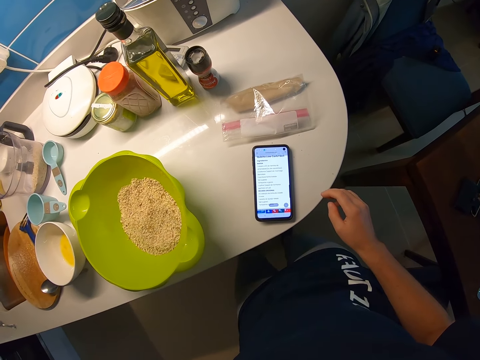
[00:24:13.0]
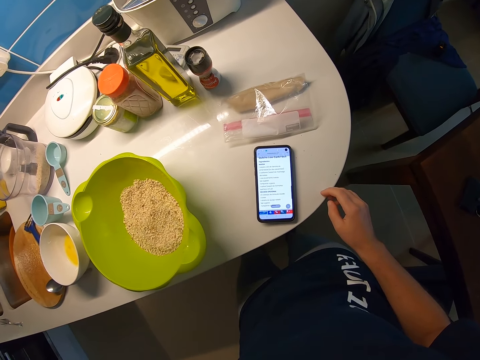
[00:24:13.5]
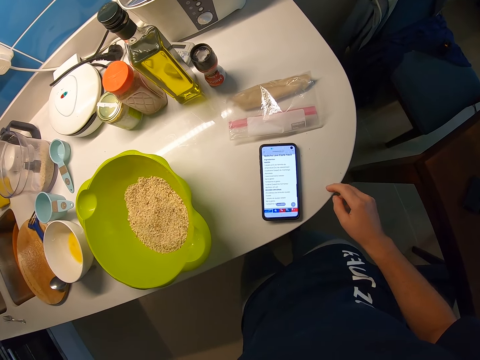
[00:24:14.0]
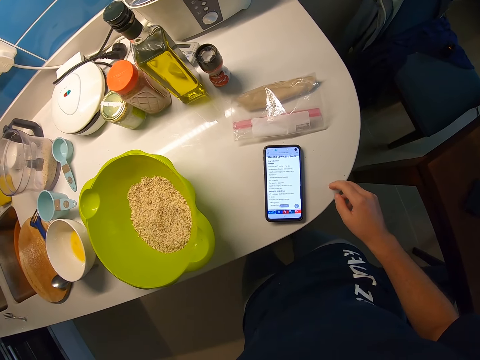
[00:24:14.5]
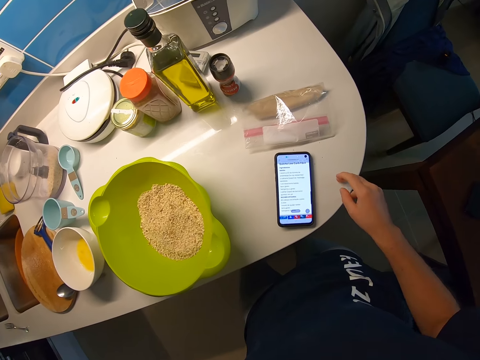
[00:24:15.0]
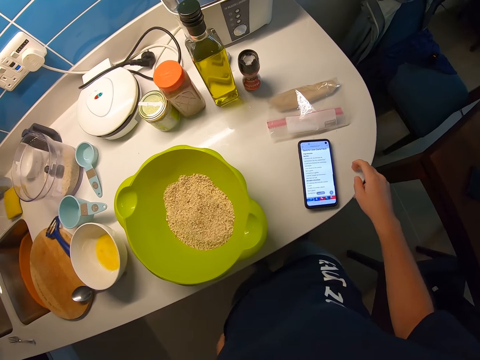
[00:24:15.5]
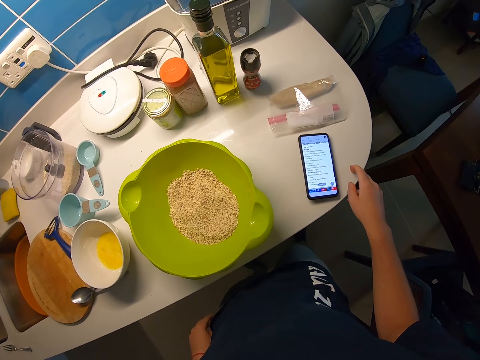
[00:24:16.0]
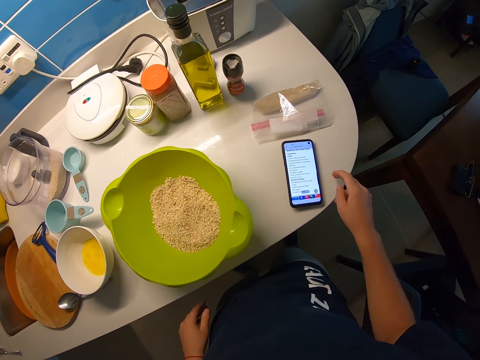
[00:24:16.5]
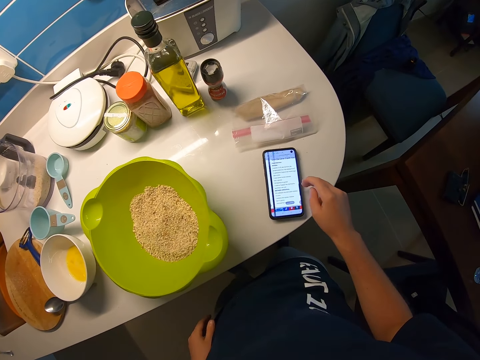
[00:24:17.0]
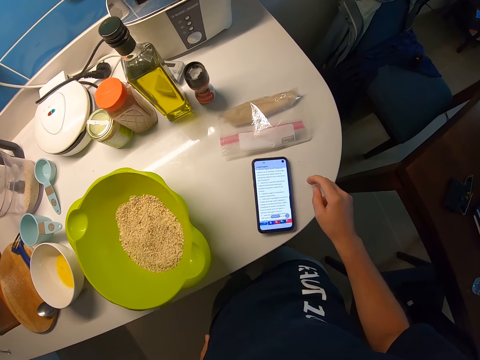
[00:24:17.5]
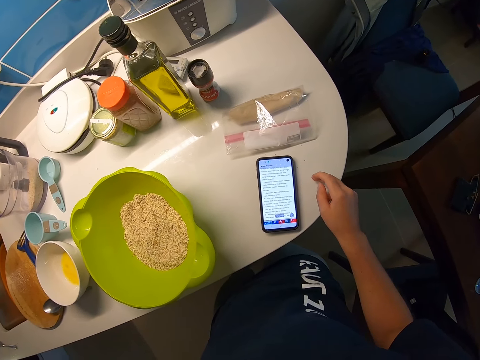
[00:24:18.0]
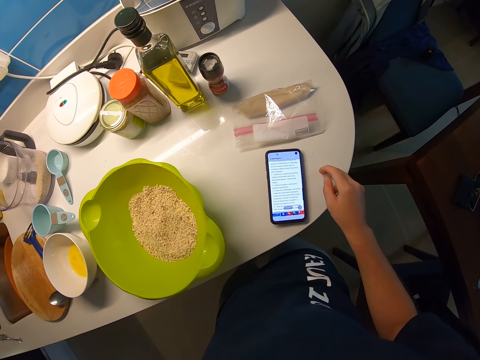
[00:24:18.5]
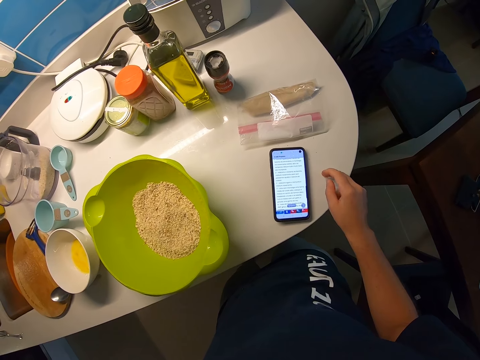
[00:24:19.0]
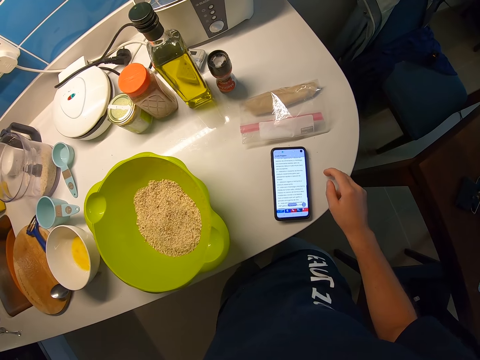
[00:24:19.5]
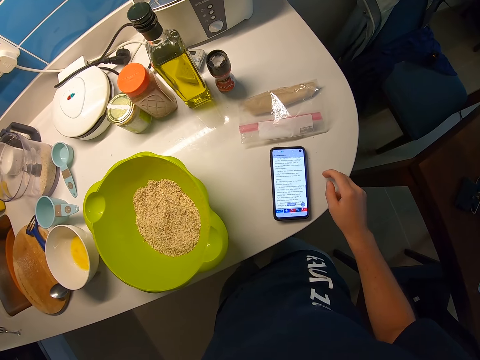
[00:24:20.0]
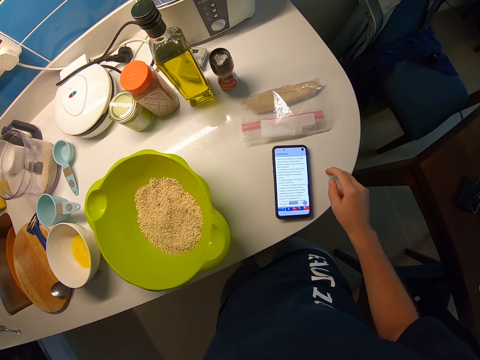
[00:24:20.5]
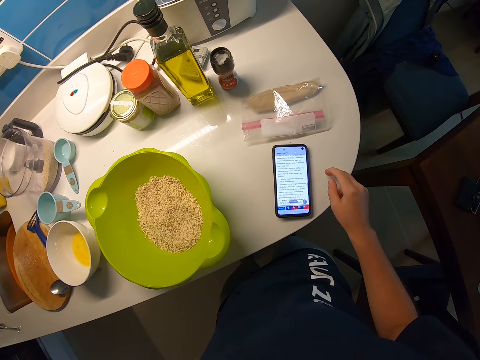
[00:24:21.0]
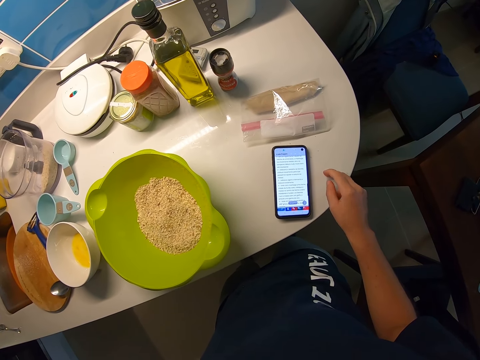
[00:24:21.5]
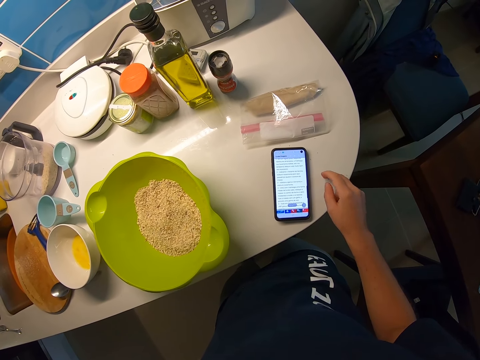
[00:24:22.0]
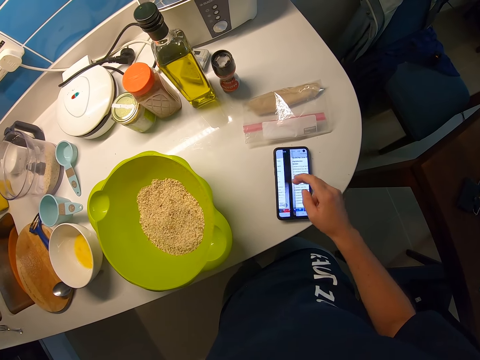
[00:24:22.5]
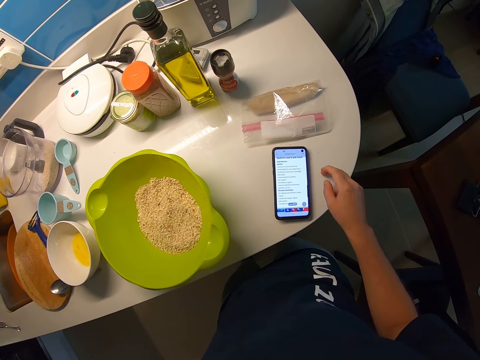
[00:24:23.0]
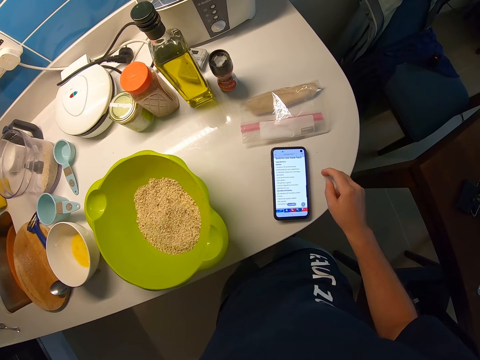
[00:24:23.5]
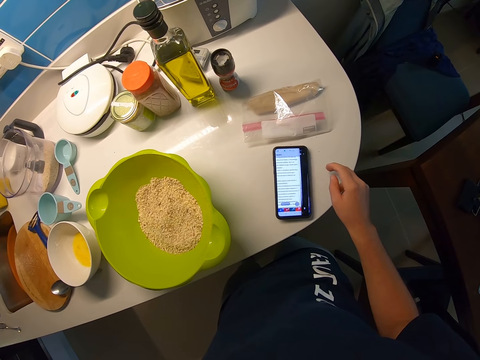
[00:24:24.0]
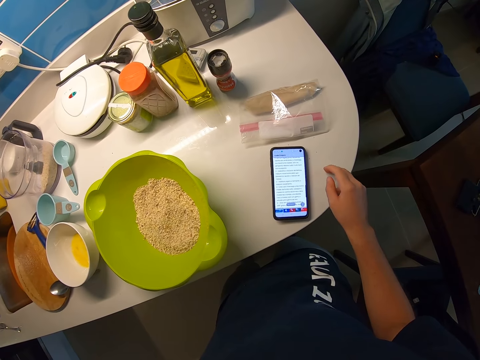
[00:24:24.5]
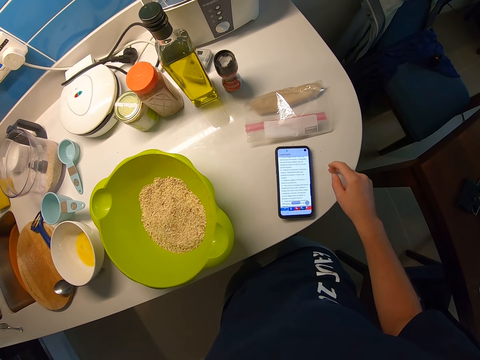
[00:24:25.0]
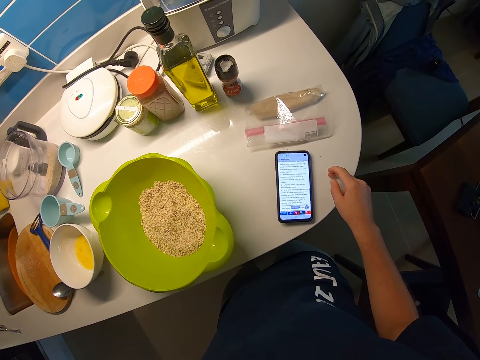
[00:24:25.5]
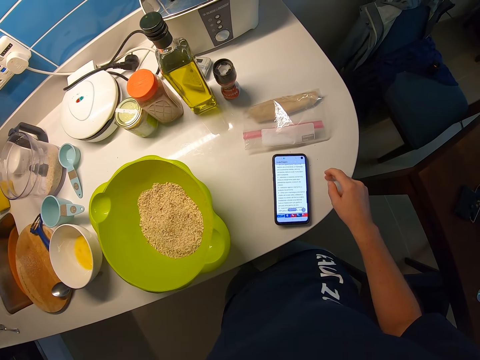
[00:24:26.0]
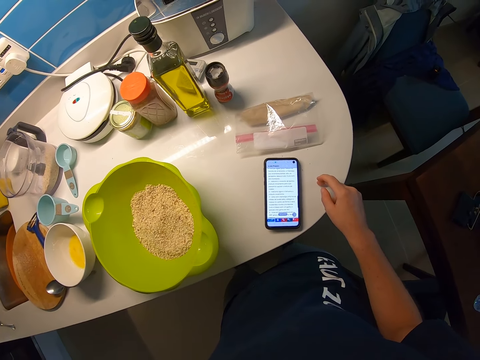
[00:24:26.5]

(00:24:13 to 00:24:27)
The camera wearer taps the table with her finger. She swipes the phone. She taps the table. She swipes the screen. She taps the table. She swipes the screen. She taps the table.

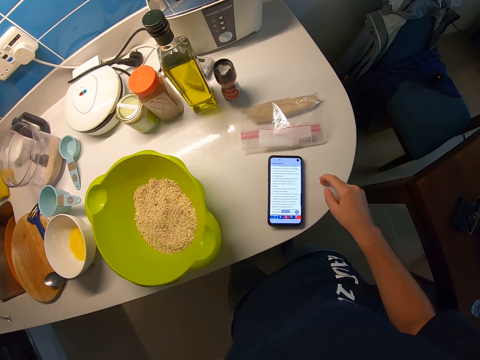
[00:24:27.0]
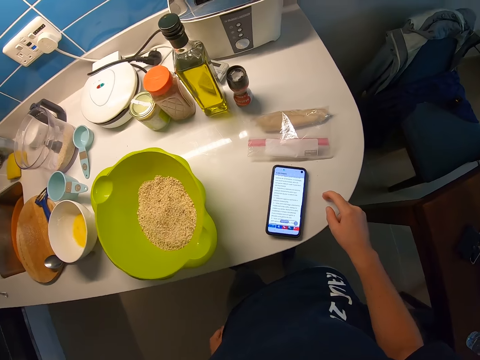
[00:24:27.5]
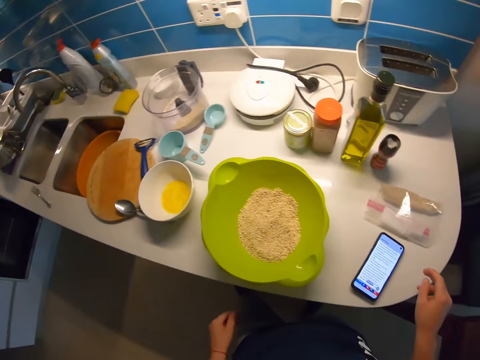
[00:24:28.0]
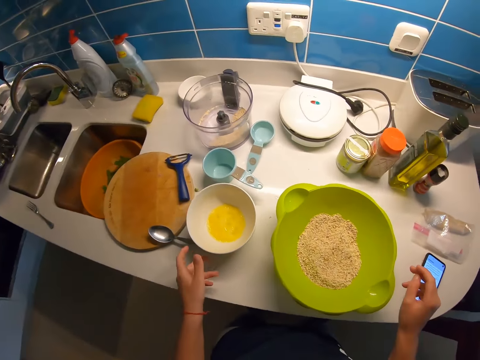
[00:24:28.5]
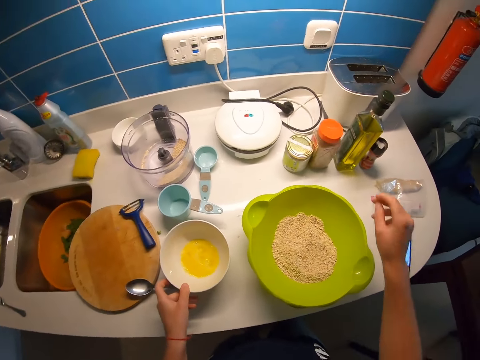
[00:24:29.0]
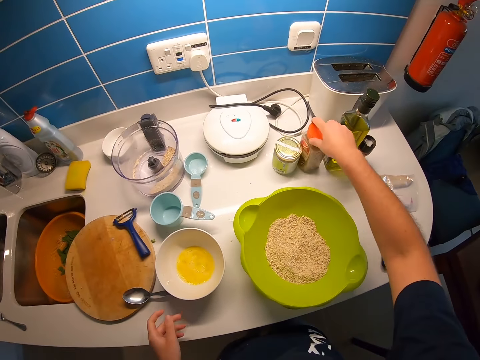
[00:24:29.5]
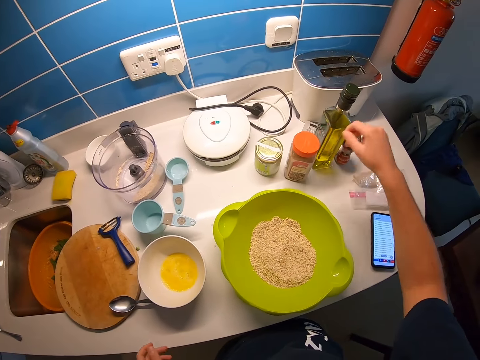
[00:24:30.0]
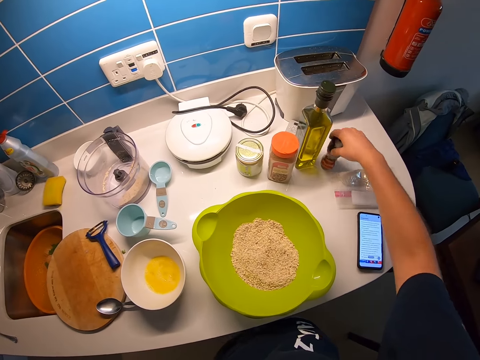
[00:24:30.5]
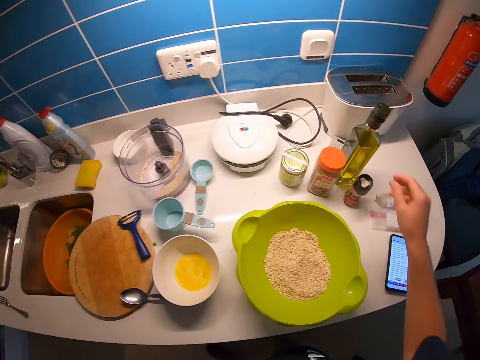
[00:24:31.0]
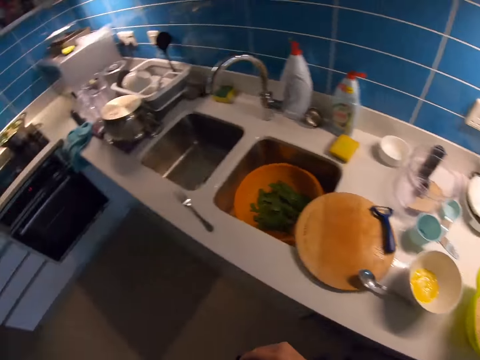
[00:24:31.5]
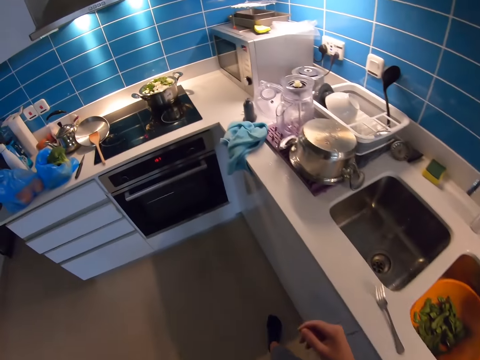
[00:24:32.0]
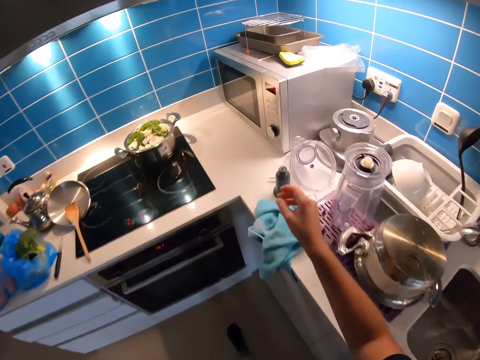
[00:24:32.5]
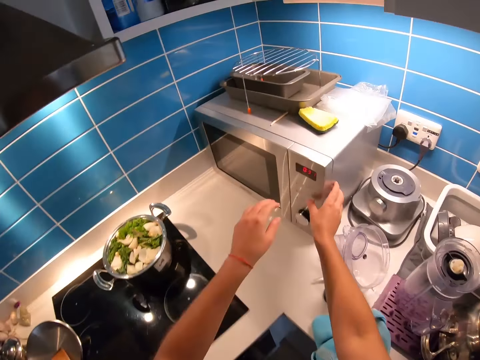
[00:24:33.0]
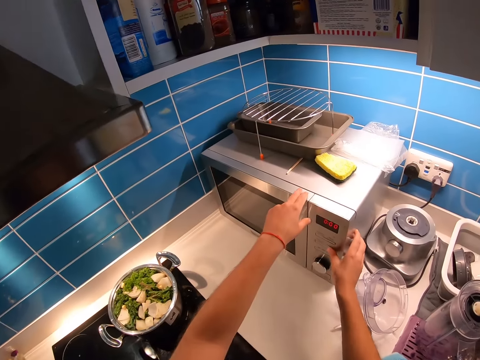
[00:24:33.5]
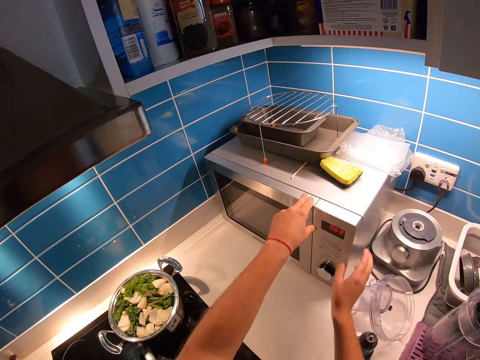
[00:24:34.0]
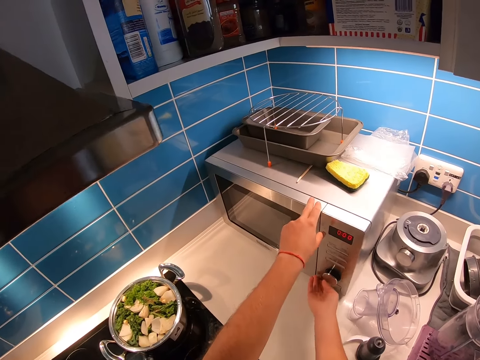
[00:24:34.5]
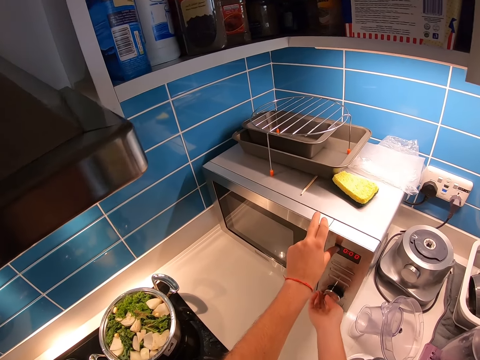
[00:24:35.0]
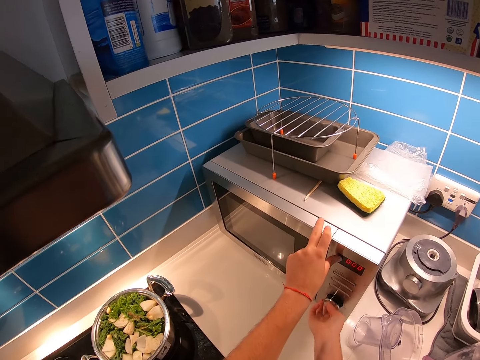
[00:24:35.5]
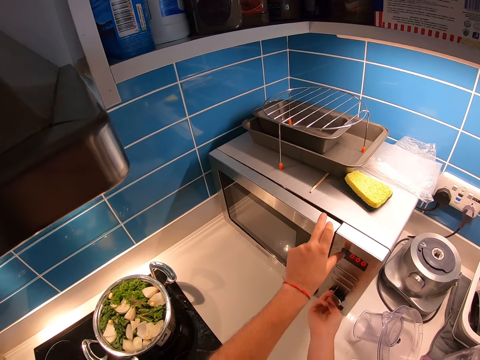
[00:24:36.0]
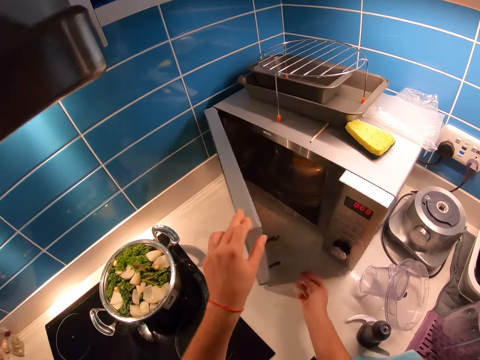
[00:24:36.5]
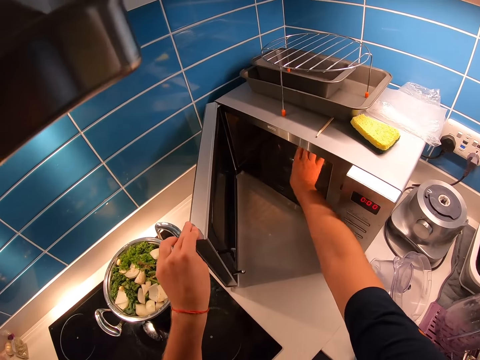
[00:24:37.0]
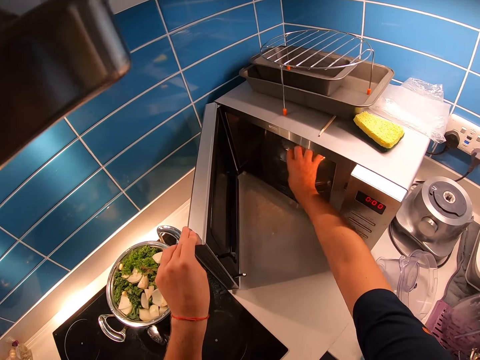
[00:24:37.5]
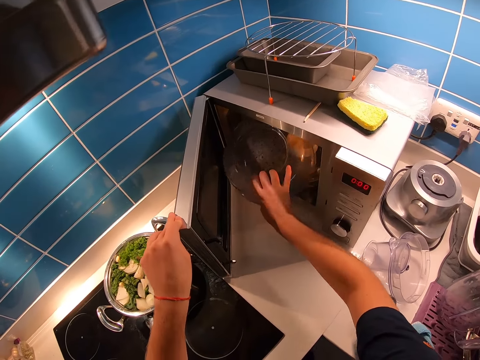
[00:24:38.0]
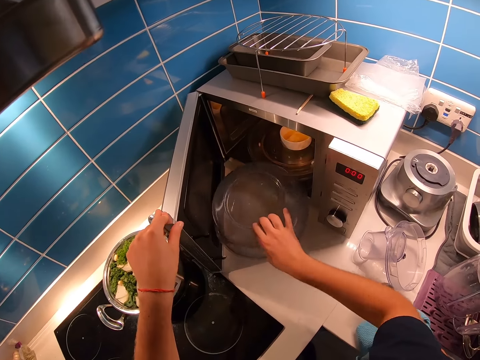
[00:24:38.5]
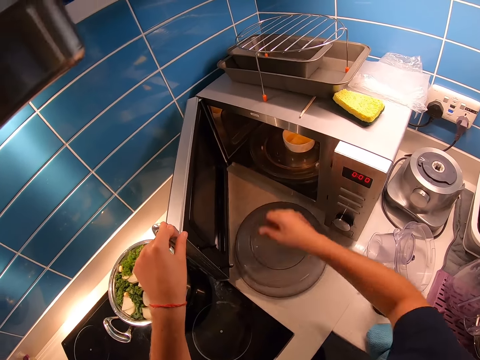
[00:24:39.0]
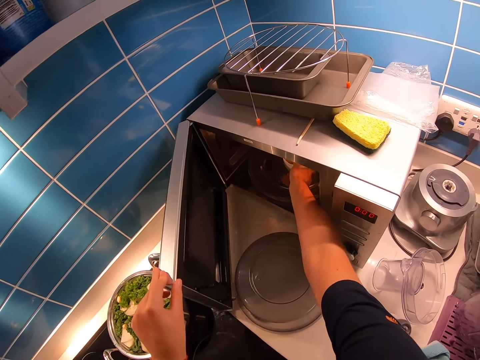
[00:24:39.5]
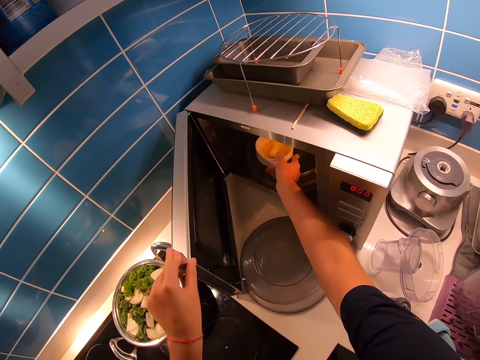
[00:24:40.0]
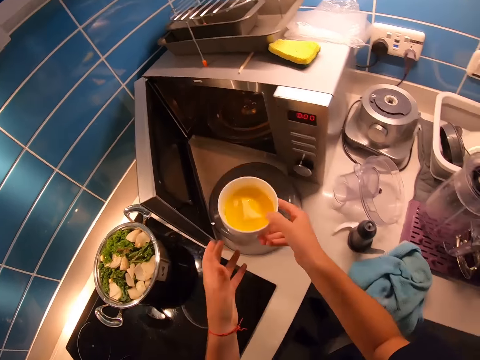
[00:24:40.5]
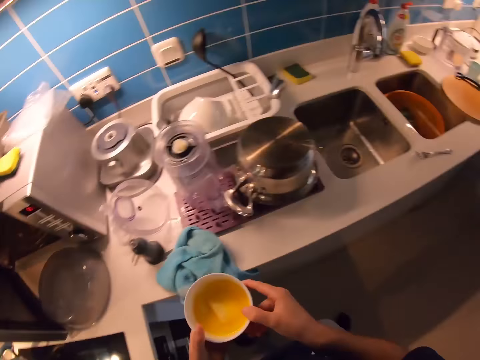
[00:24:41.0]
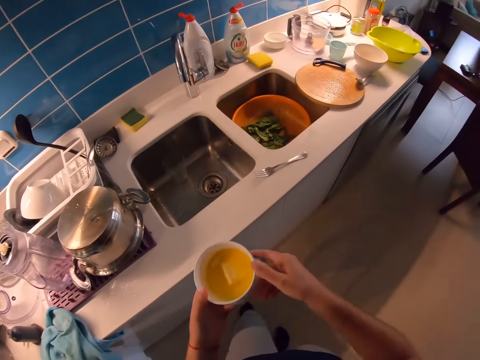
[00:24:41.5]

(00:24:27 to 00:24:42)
The camera wearer touches the bowl with the egg. They collect ingredients on the table. They hold the bowl. They hold the spice and move the spice. They walk in the kitchen. They move to the microwave. They operate the microwave. They hold the microwave. They open the microwave. They turn the knob. They remove the food cover. They lift the bowl. They drop the bowl on the counter. They pick up the bowl from the microwave. They move the bowl to the left hand. They walk in the kitchen.
